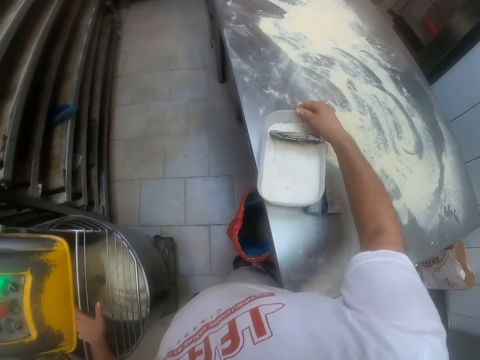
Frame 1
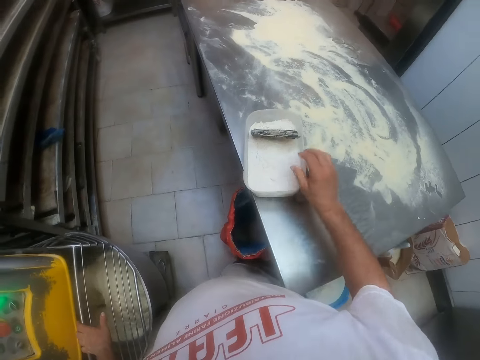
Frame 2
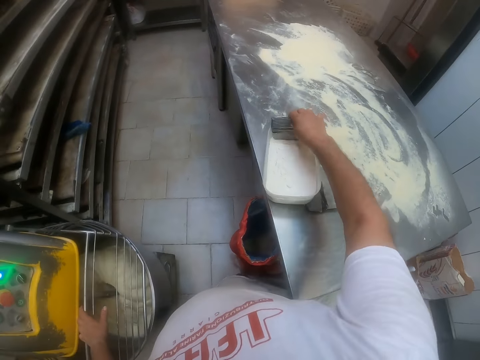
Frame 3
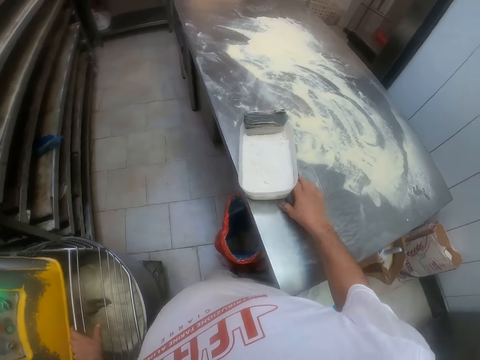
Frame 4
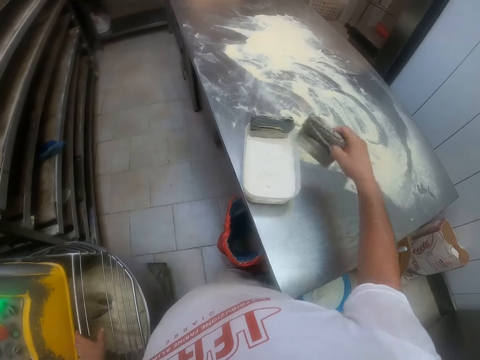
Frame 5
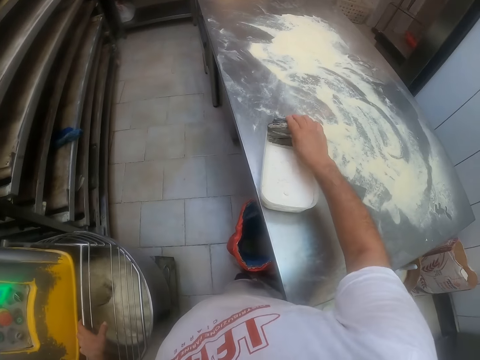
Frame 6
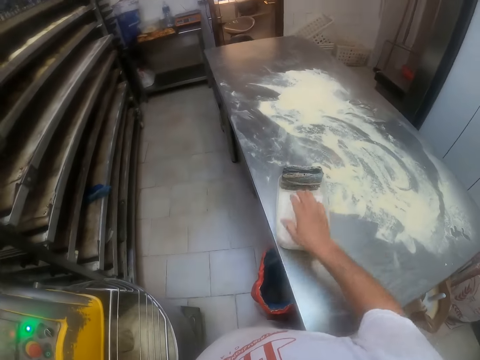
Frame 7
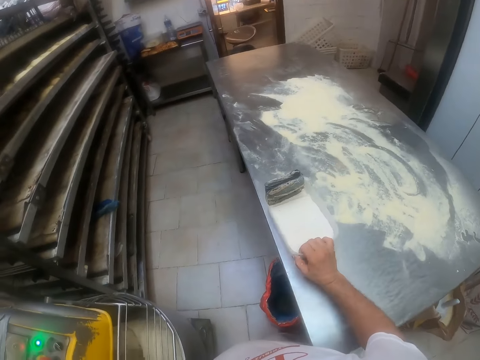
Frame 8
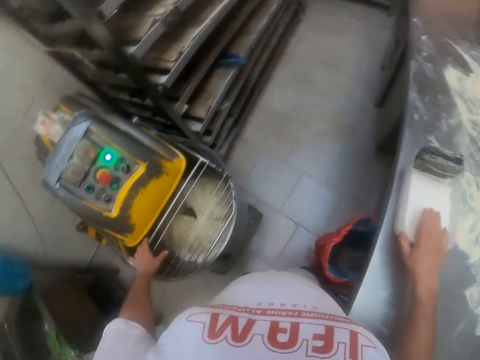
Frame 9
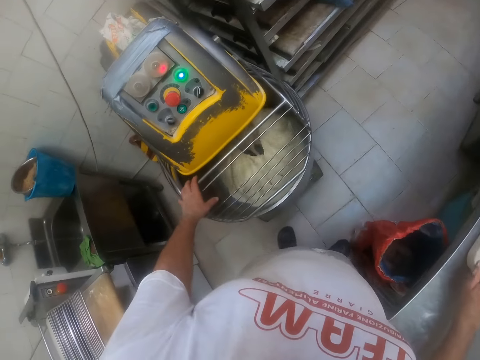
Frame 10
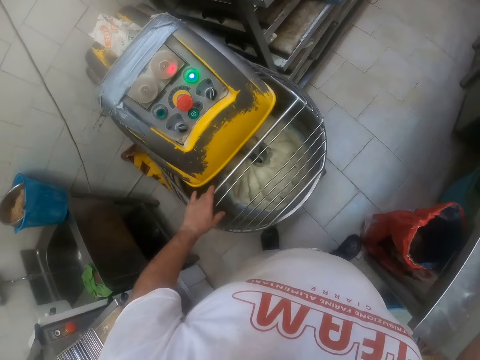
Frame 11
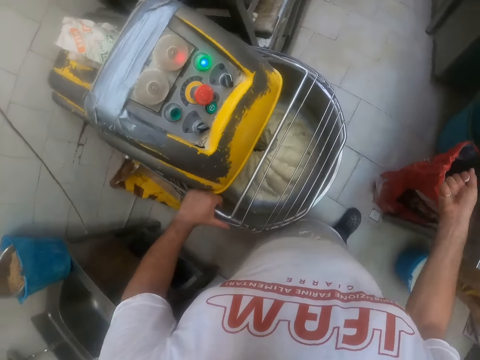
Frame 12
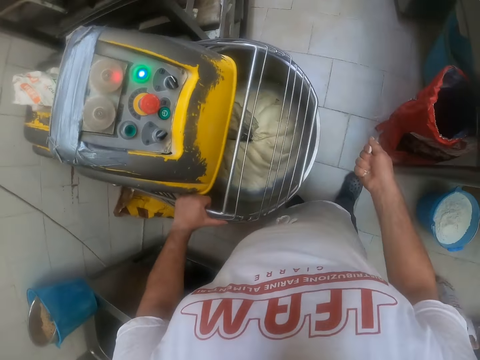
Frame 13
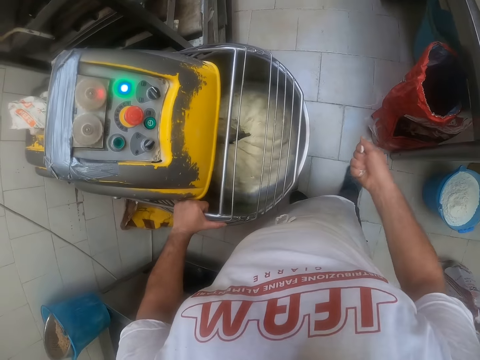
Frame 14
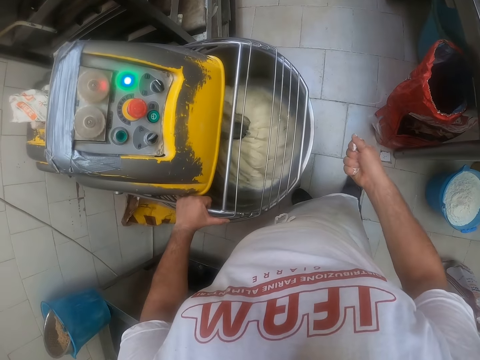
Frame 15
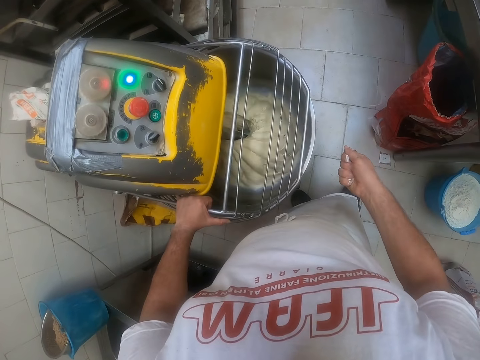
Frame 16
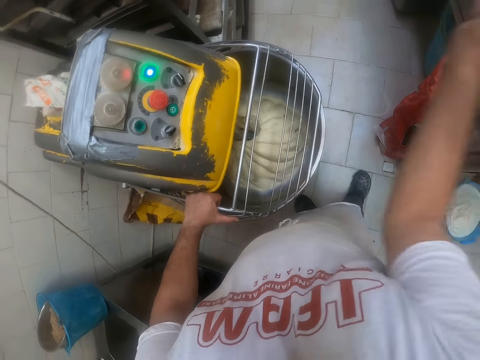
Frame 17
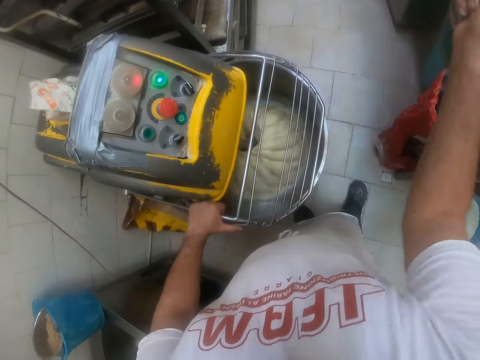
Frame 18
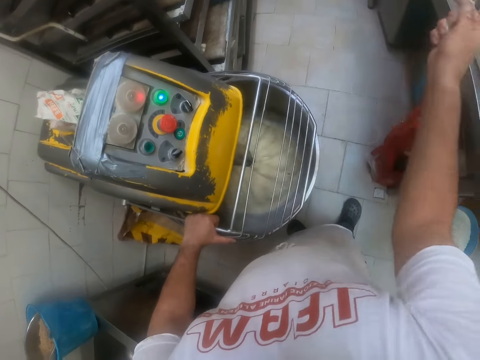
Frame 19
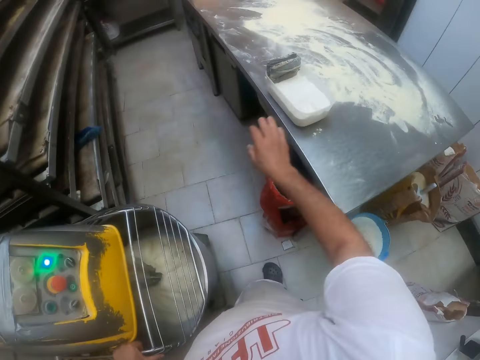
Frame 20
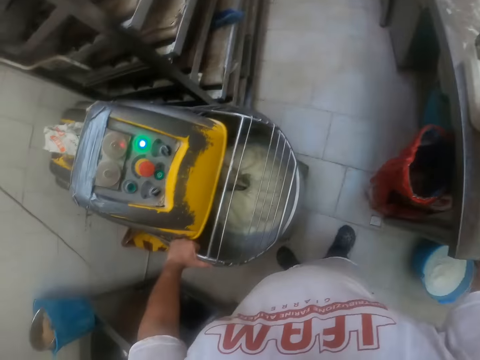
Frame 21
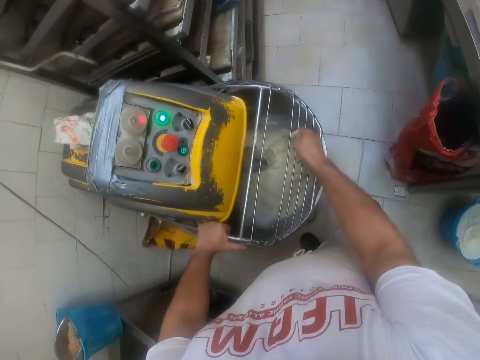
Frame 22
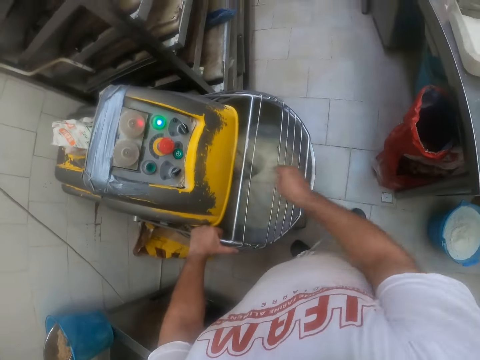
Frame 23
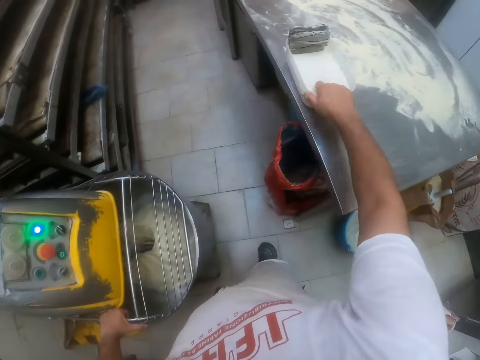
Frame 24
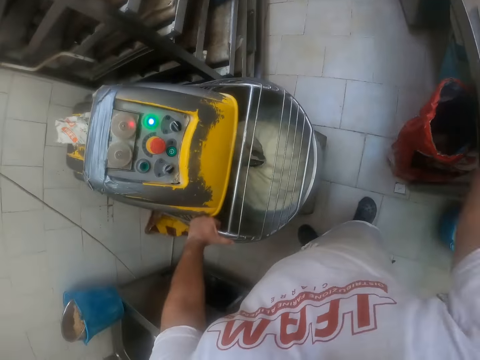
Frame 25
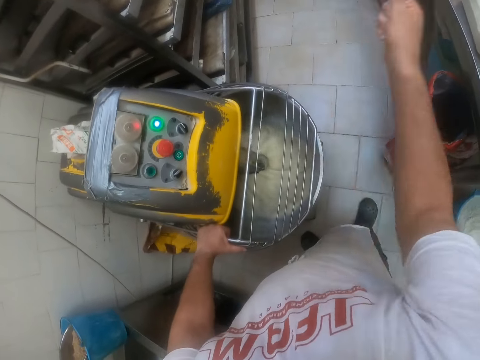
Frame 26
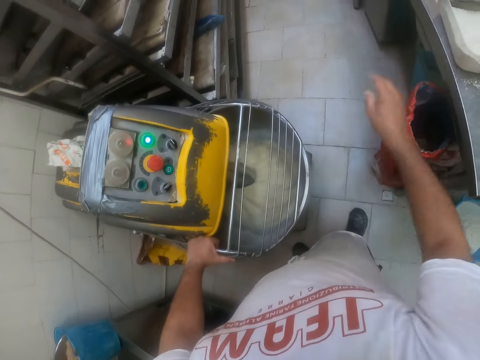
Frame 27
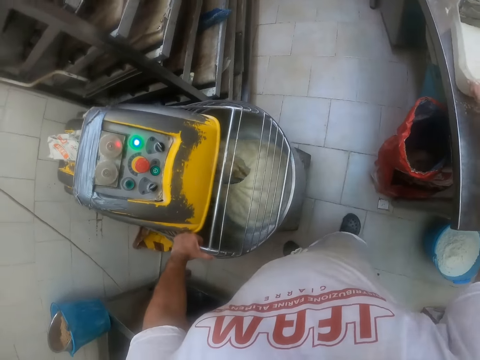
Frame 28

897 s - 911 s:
The camera wearer drops the plastic container on the countertop. He turns the plastic container on the table. He adjusts a dough scraper in the container with his right hand. He moves the dough scraper on the countertop to the container on the countertop with his right hand. He moves the container on the countertop with his right hand. He packs some flour from the container on the countertop with his right hand. He holds the dough mixing machine with the left hand. He pours the flour in his right hand into the dough in the dough mixer. He packs some flour from the container on the countertop with his right hand again and pours the flour in his right hand into the dough in the dough mixer again. He packs some flour from the container on the countertop with his right hand again and pours the flour in his right hand into the dough in the dough mixer again.

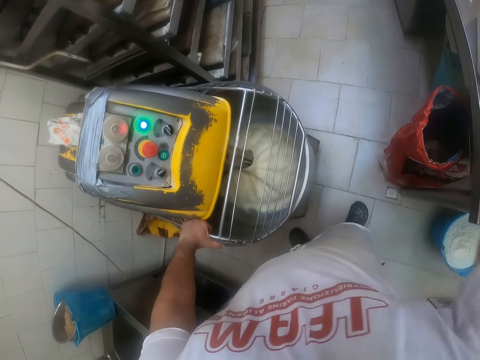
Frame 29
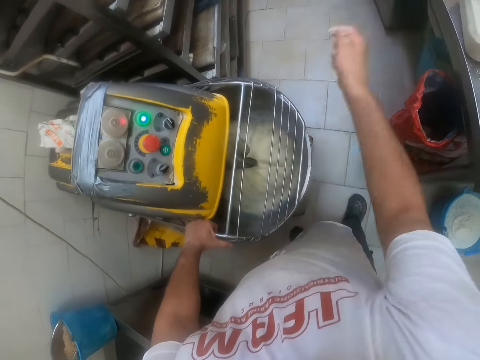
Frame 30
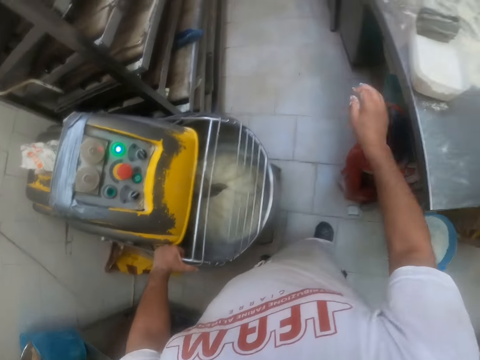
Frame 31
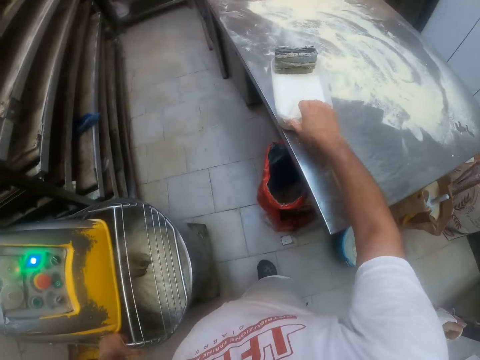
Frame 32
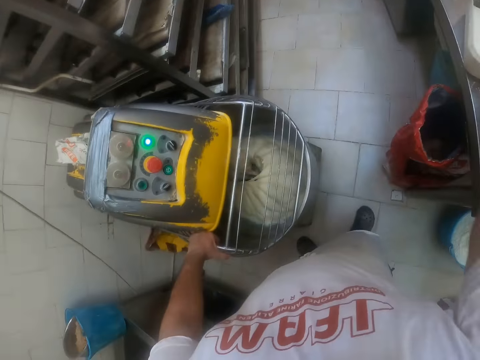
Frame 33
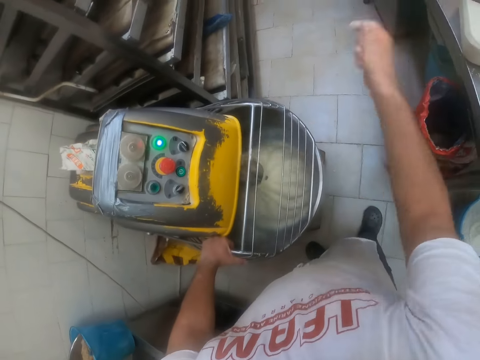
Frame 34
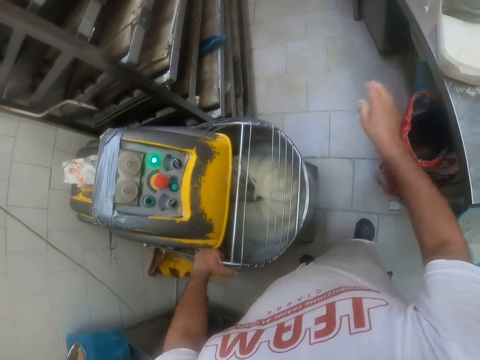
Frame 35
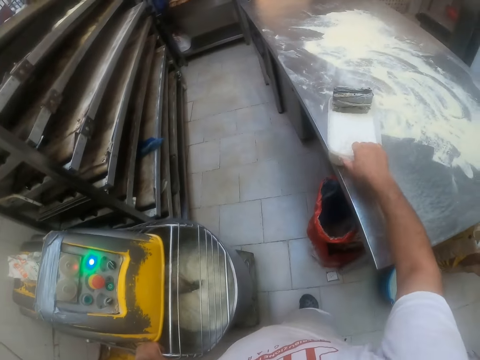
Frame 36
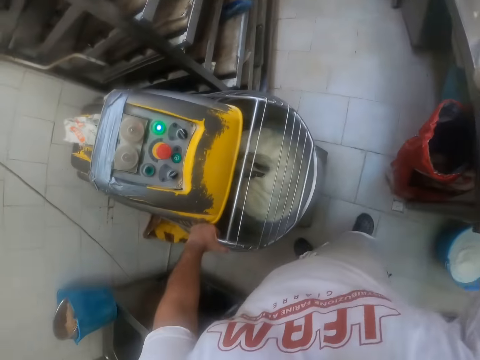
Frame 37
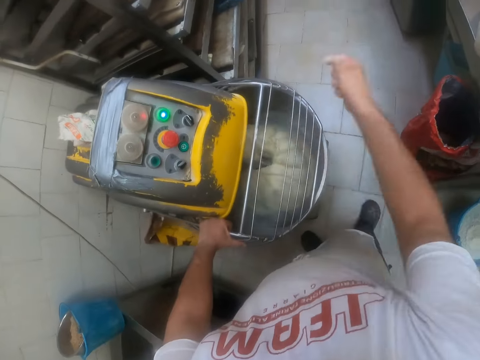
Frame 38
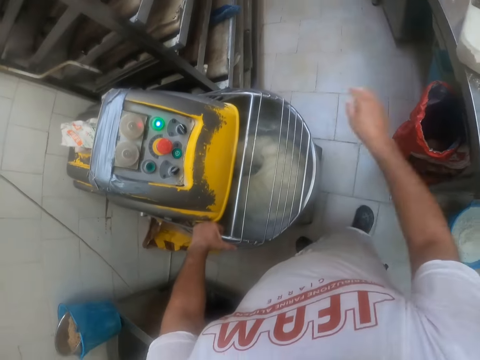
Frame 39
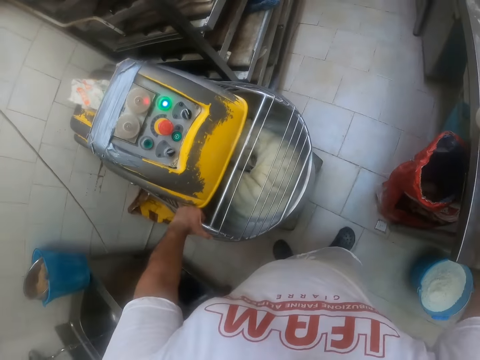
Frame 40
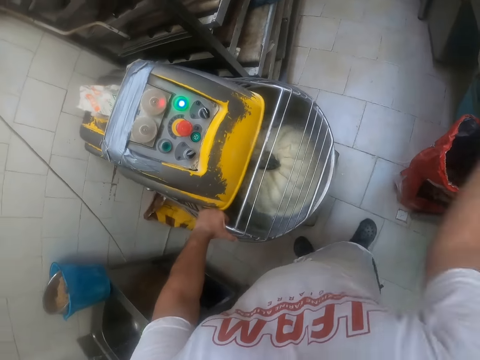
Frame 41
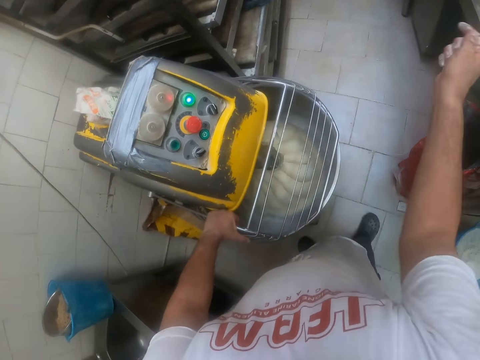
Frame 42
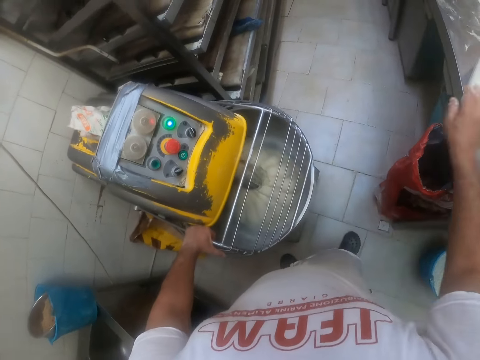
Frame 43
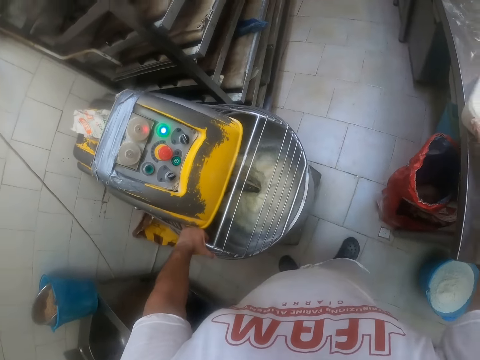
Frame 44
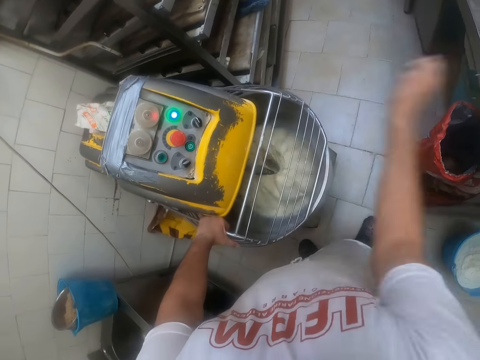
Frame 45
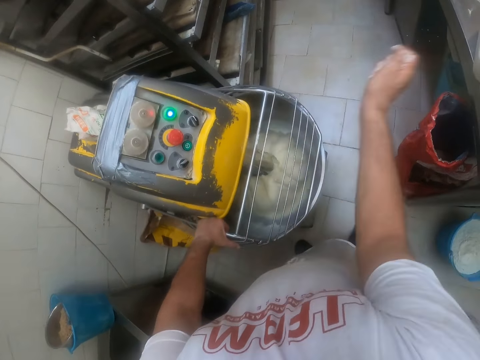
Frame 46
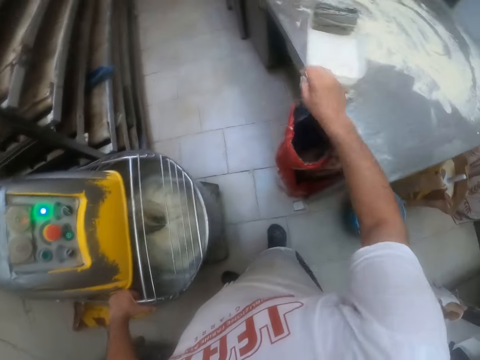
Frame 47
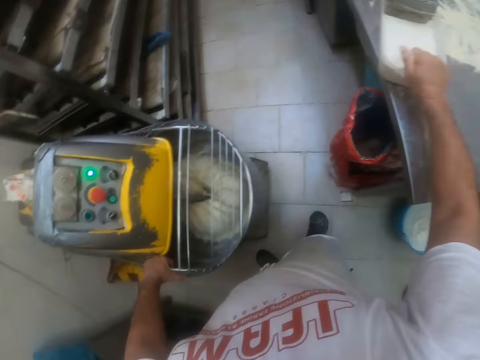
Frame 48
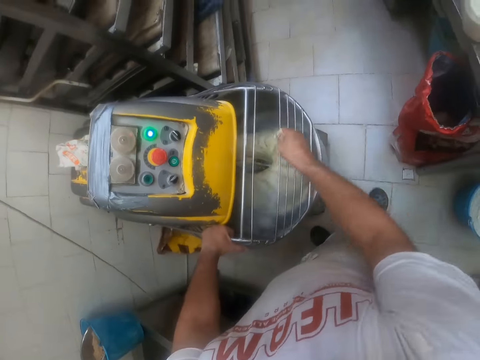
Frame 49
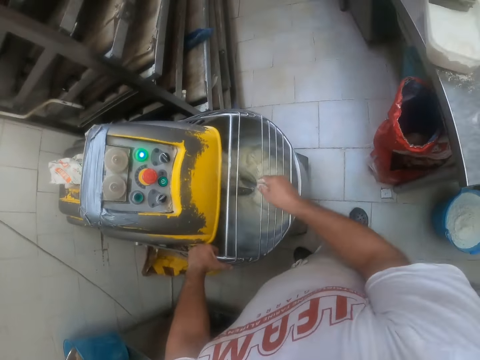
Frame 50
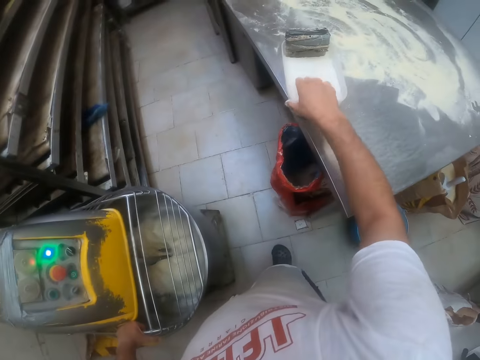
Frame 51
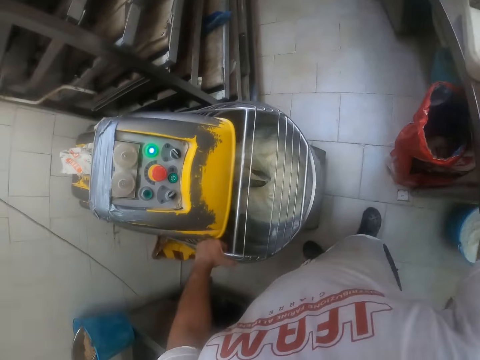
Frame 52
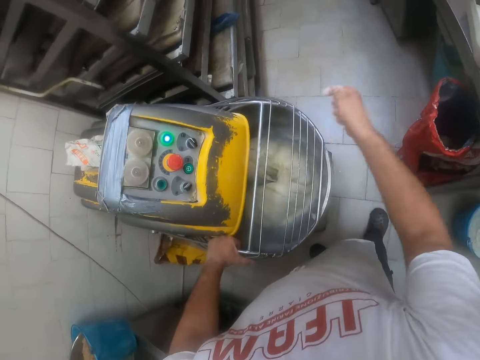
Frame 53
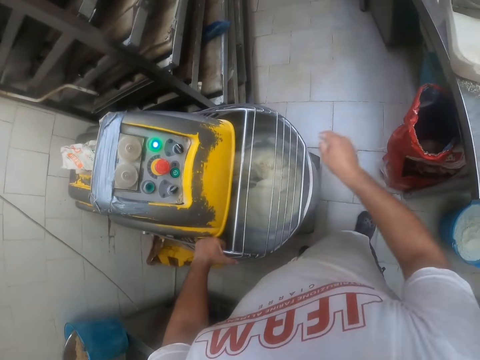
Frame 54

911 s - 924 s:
The camera wearer packs some flour from the container on the countertop with his right hand. He pours the flour in his right hand into the dough in the dough mixer. He repeatedly packs some flour from the container on the countertop with his right hand and pours the flour in his right hand into the dough in the dough mixer.
